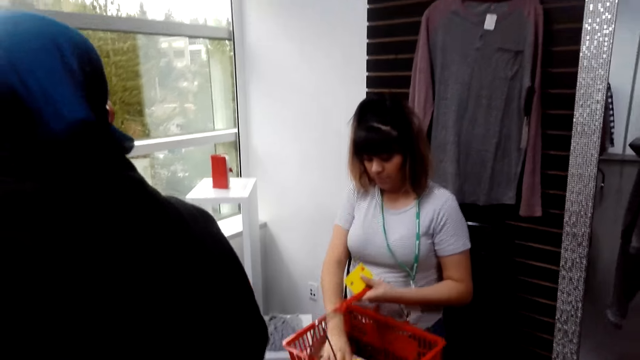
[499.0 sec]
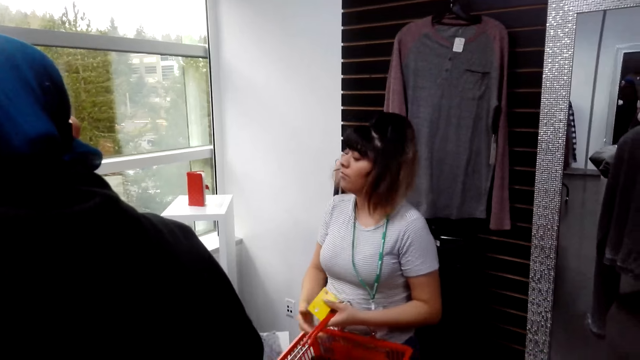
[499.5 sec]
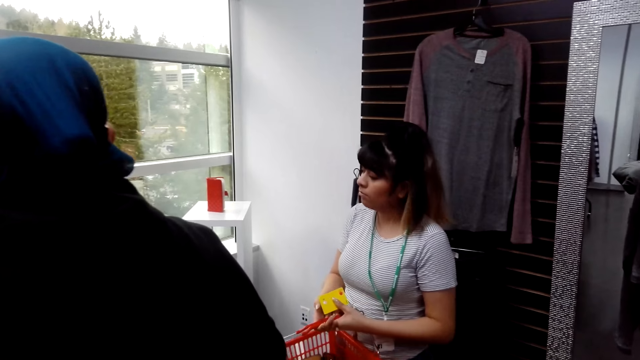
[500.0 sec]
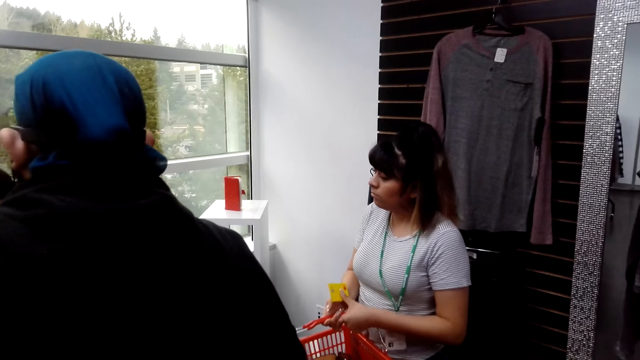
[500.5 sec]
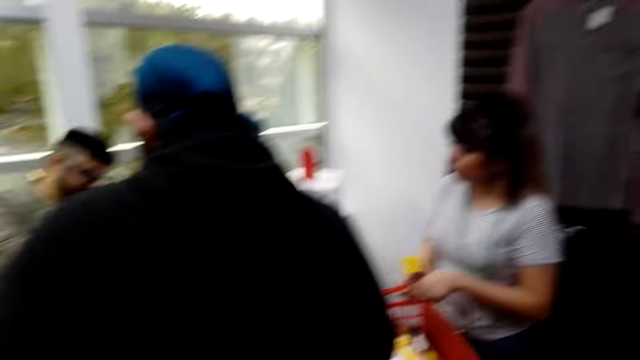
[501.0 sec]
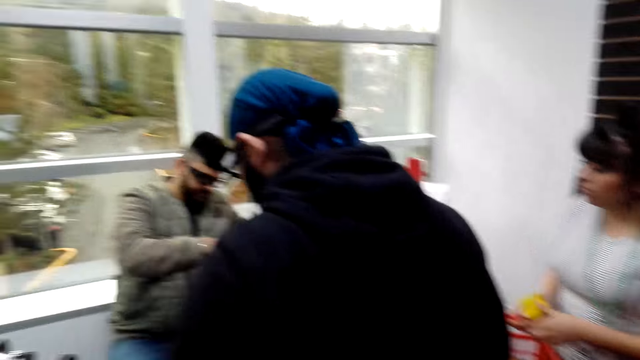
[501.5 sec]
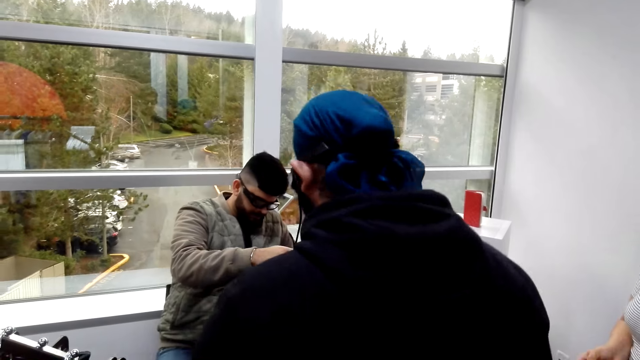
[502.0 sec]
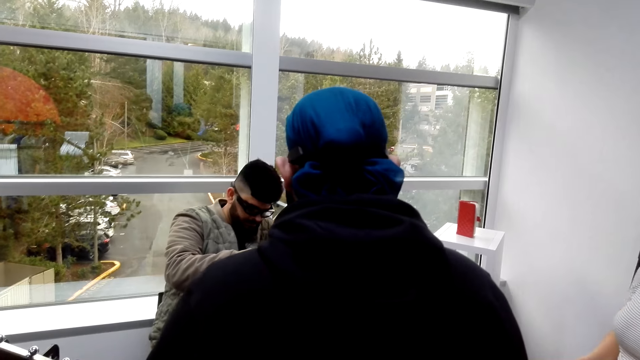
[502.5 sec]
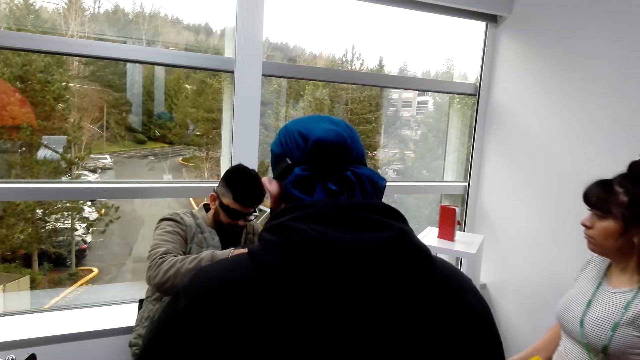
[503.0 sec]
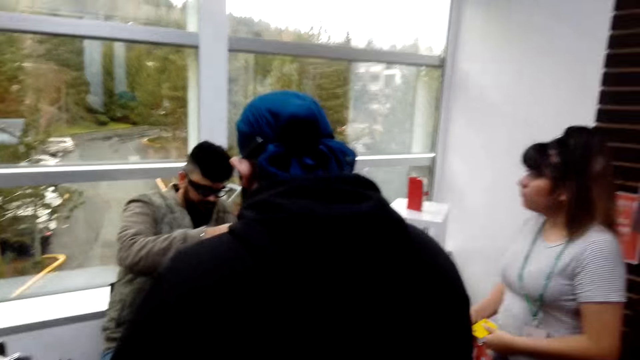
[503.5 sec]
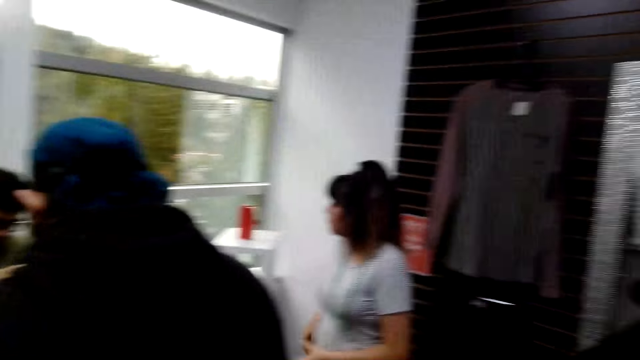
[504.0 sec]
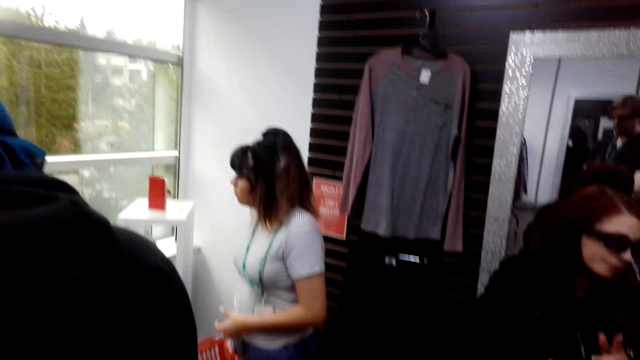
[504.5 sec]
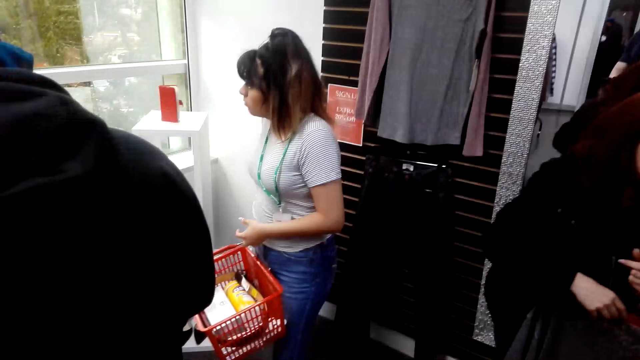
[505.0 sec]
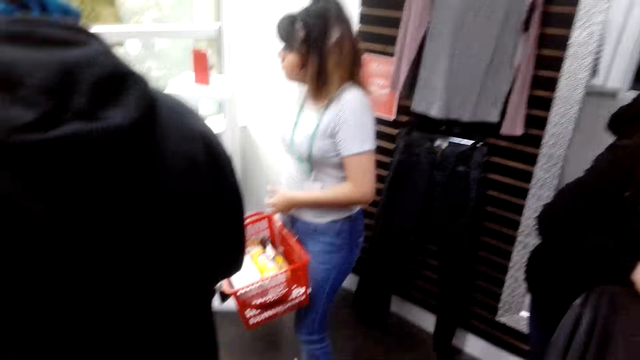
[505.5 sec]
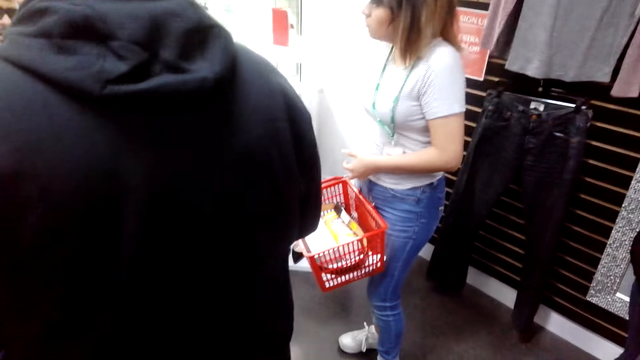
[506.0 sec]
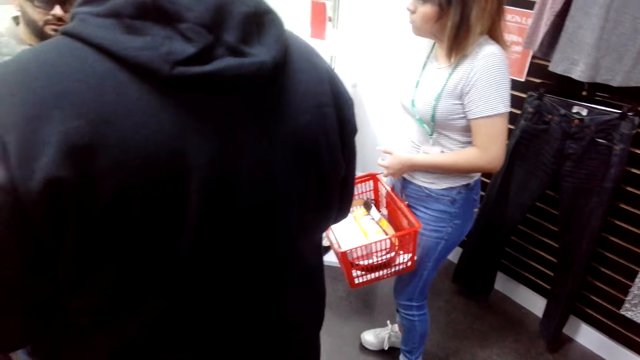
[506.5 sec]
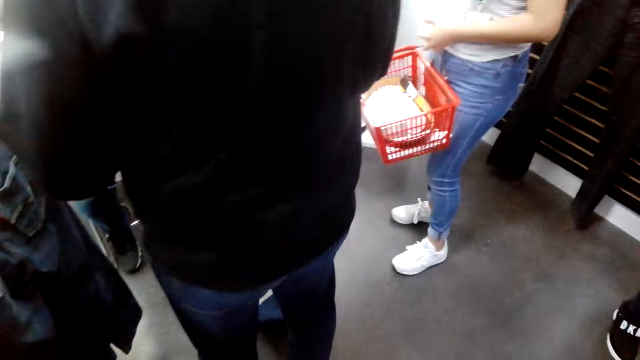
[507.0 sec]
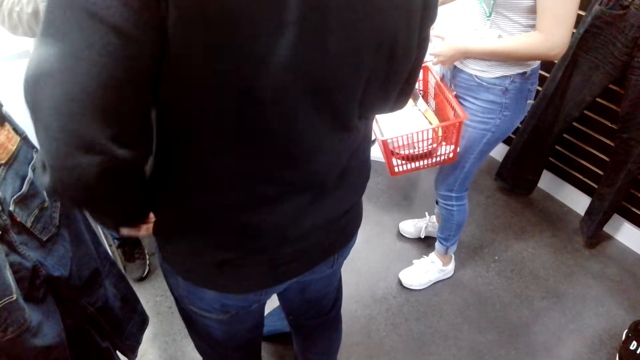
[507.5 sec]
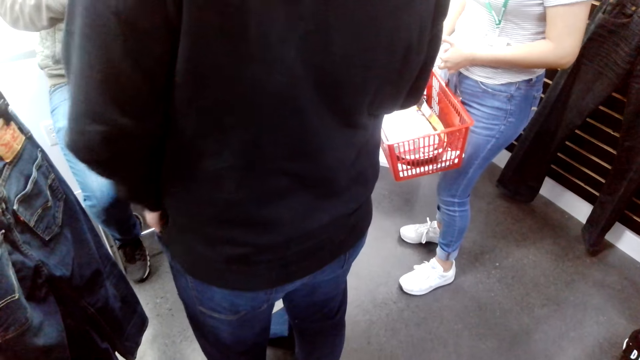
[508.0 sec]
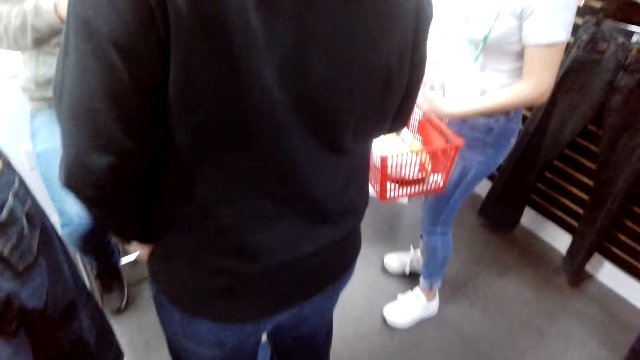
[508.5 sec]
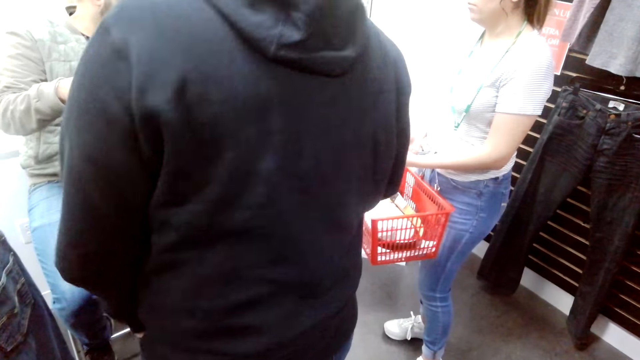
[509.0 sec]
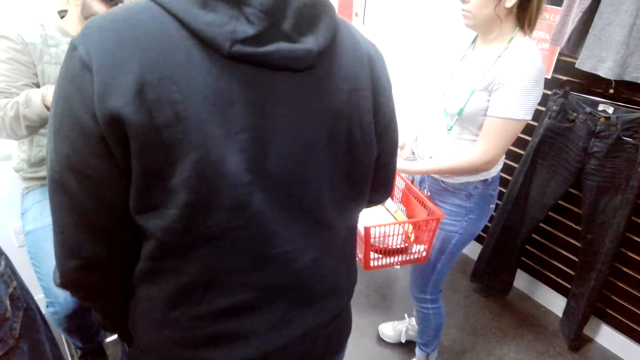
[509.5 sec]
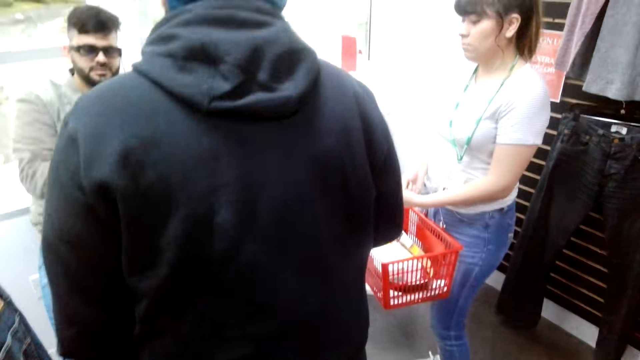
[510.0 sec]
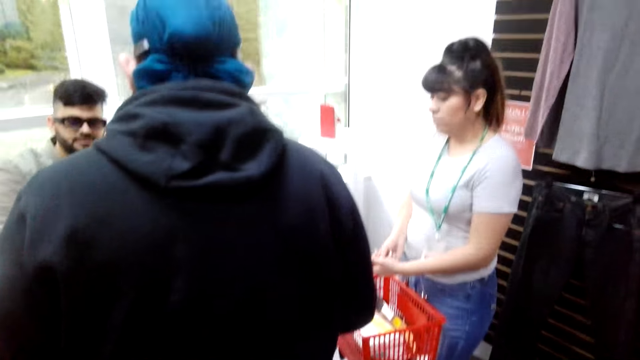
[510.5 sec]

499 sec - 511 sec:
A woman drops the belt. A man talks. The man puts the hand in the pocket.

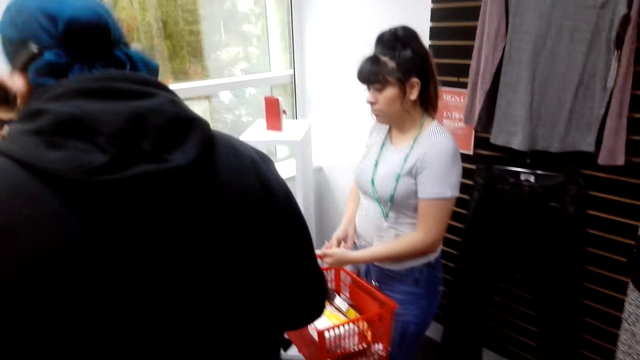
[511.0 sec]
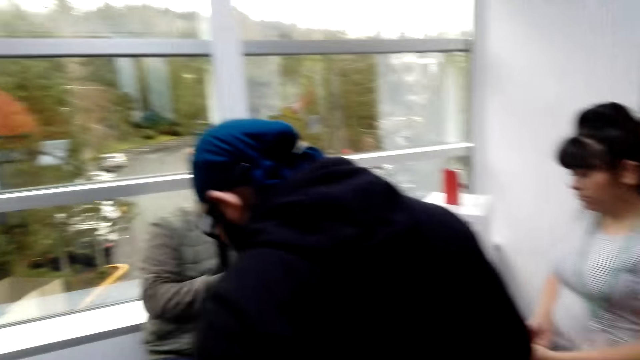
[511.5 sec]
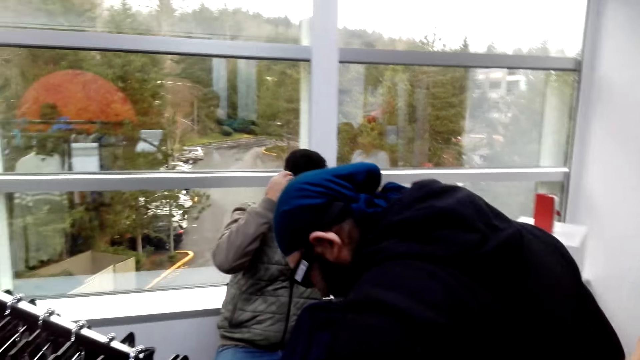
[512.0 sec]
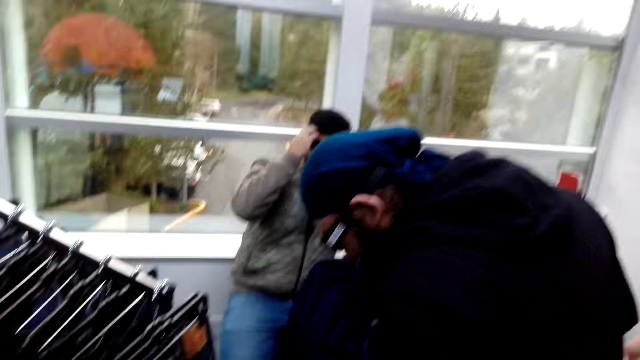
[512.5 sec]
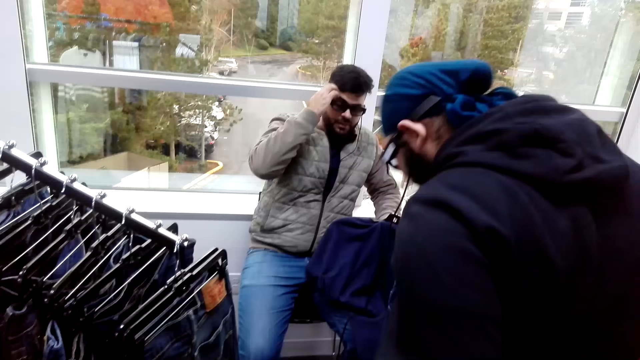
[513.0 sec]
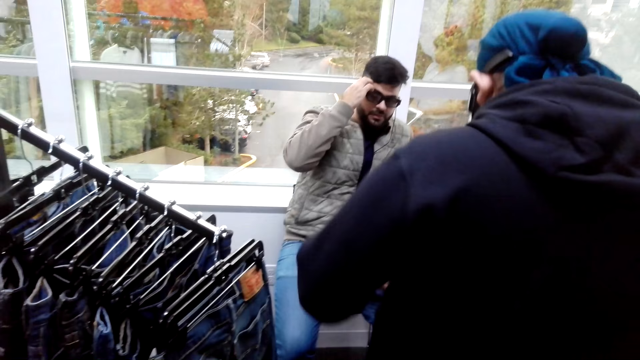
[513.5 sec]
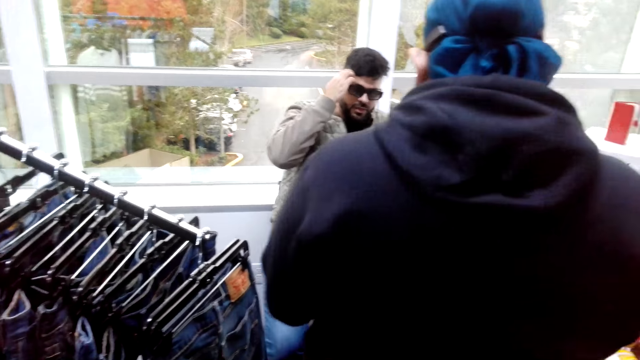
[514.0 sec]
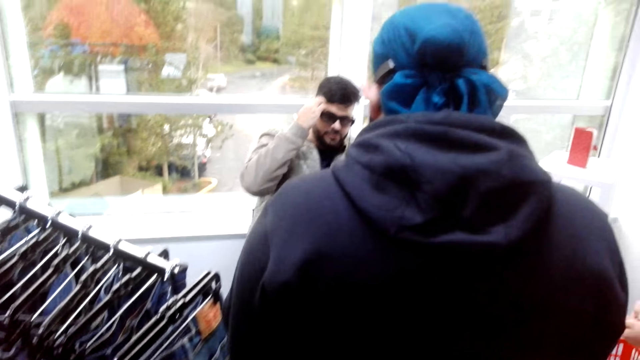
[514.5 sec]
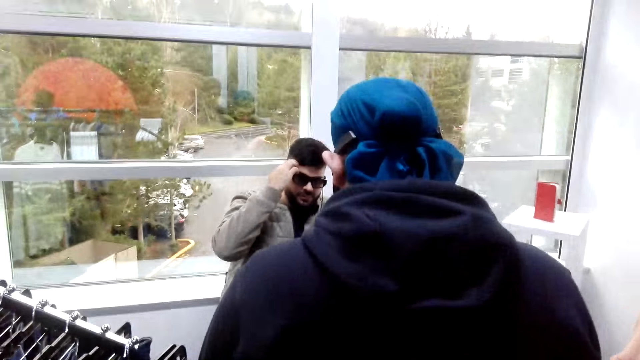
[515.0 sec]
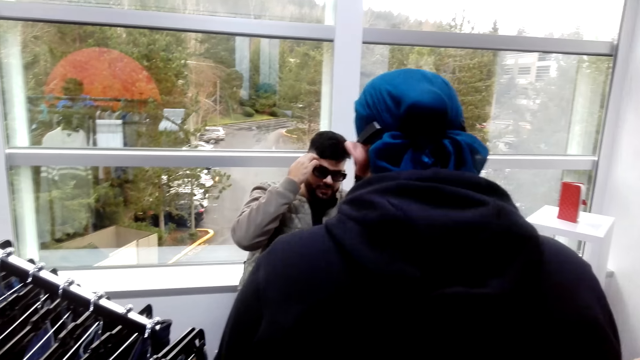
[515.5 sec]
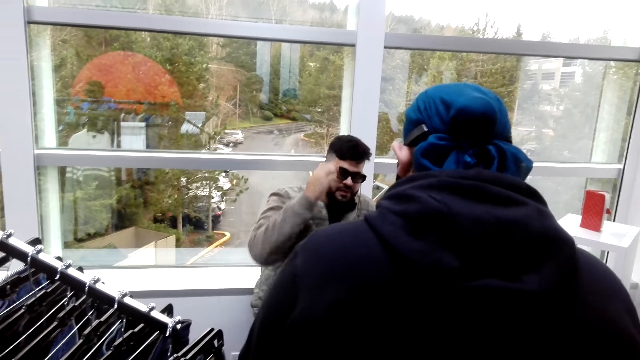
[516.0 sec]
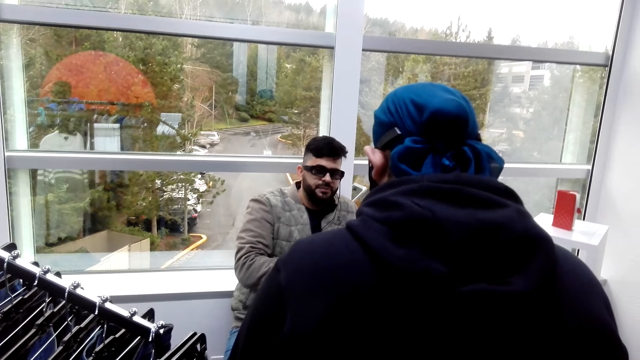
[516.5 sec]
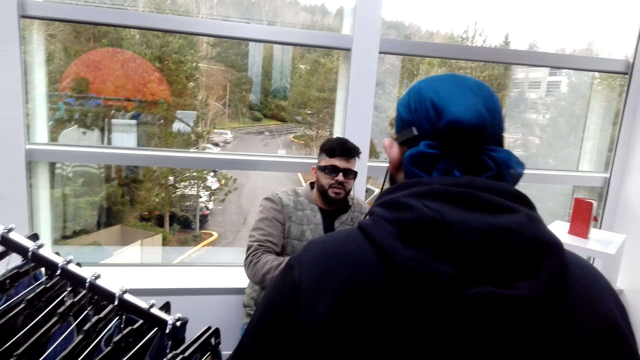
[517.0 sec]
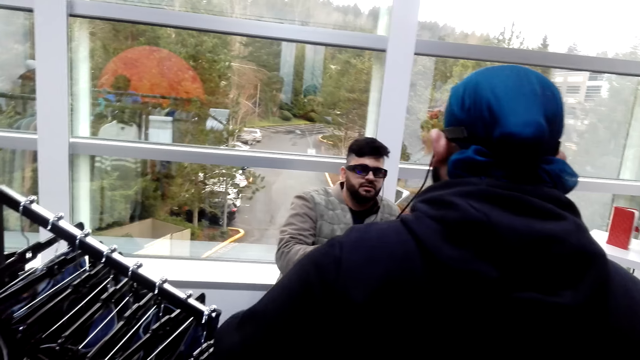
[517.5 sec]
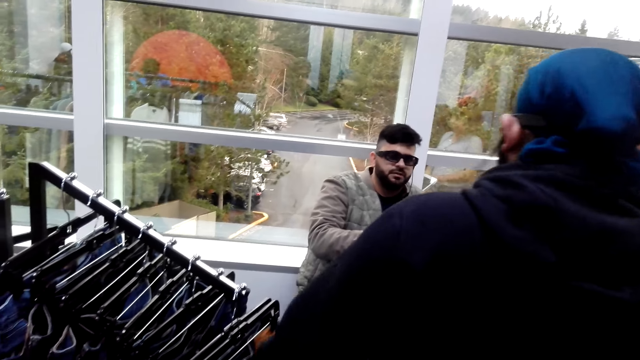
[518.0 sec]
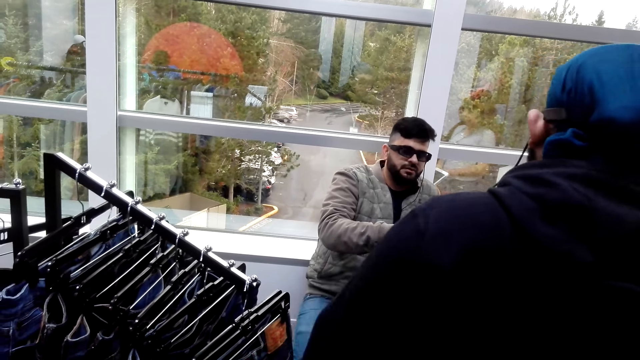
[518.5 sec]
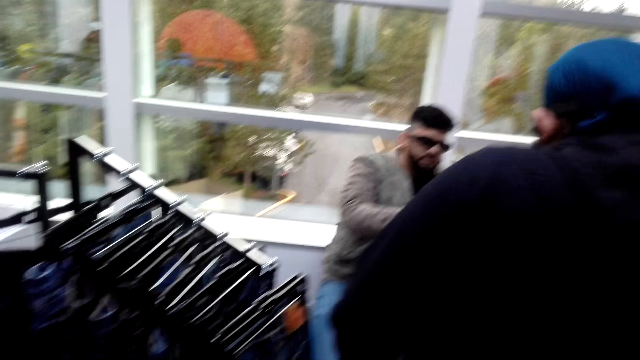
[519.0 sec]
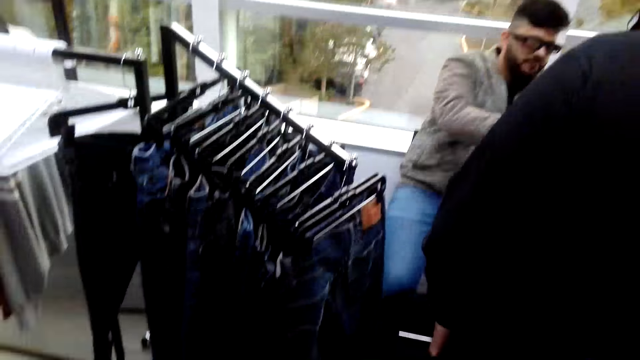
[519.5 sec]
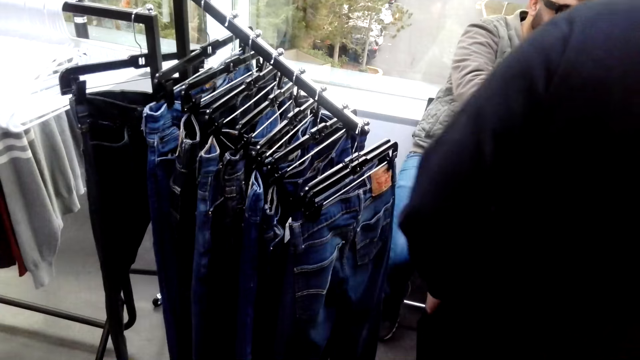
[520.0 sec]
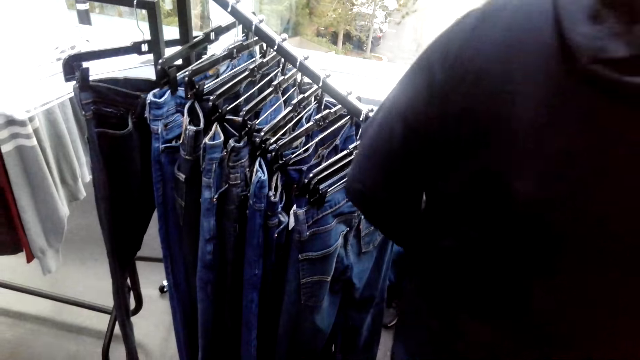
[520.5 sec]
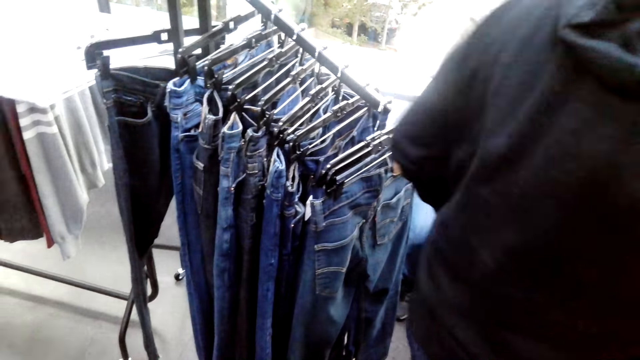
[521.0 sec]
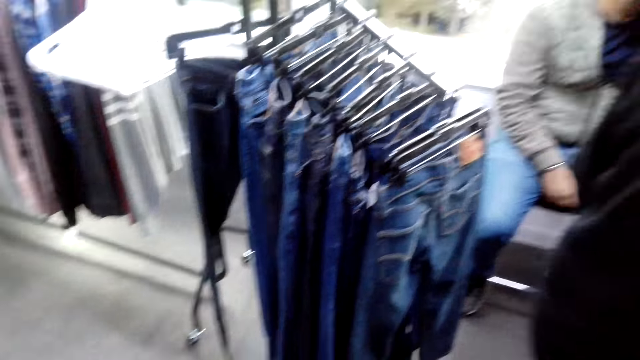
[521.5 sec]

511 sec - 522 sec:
A man lifts the hand. Another man talks. The first man talks.
